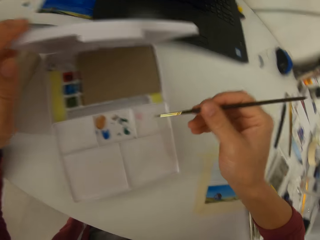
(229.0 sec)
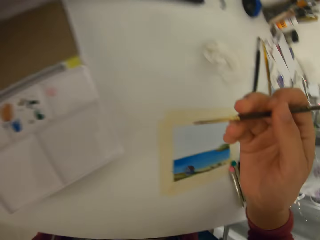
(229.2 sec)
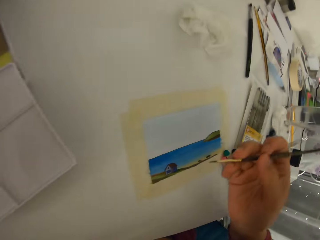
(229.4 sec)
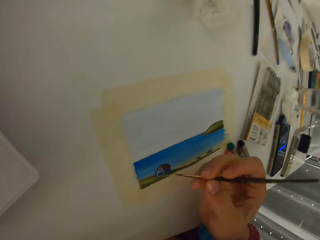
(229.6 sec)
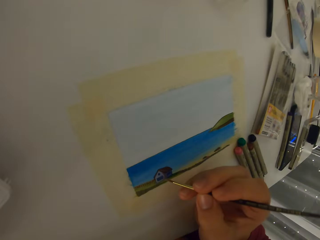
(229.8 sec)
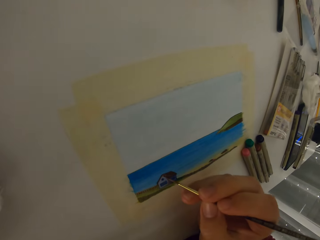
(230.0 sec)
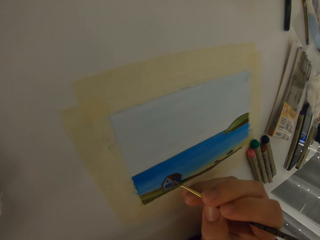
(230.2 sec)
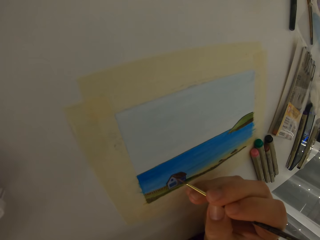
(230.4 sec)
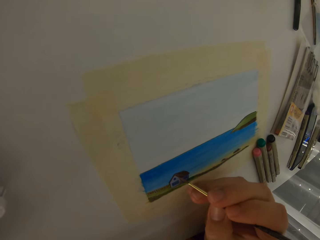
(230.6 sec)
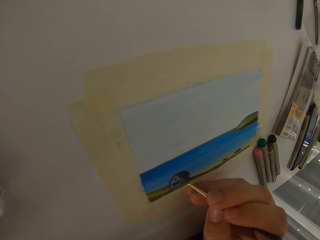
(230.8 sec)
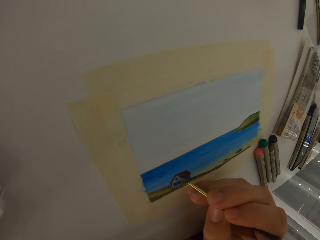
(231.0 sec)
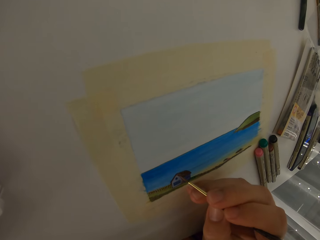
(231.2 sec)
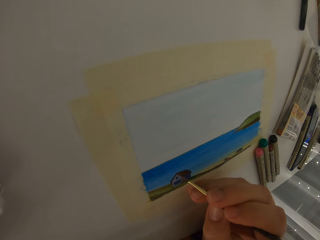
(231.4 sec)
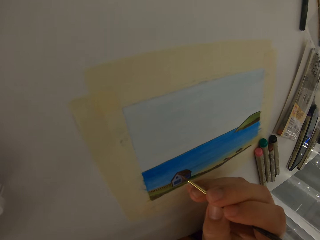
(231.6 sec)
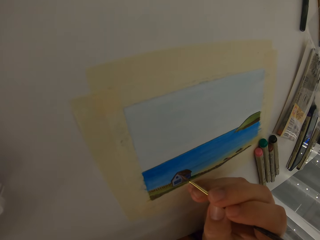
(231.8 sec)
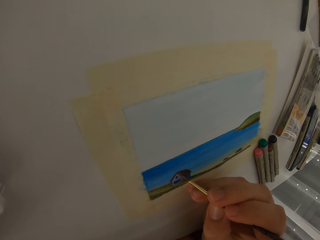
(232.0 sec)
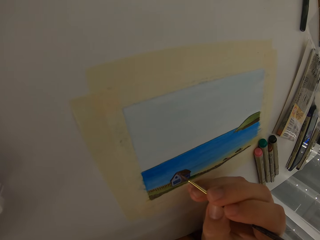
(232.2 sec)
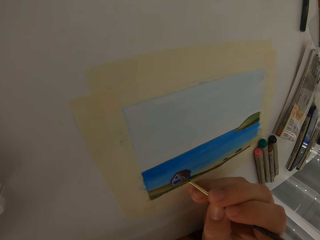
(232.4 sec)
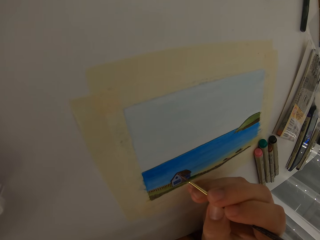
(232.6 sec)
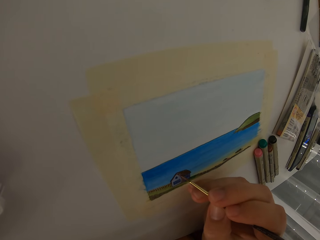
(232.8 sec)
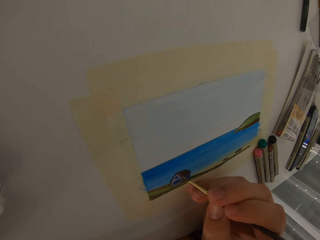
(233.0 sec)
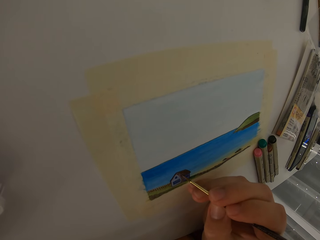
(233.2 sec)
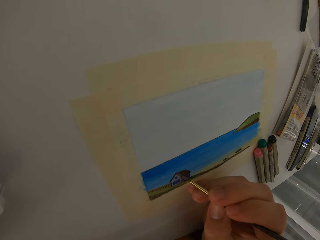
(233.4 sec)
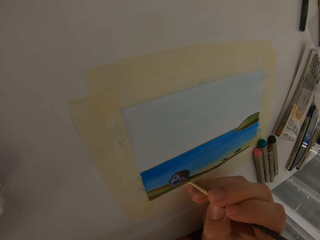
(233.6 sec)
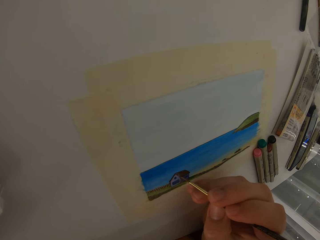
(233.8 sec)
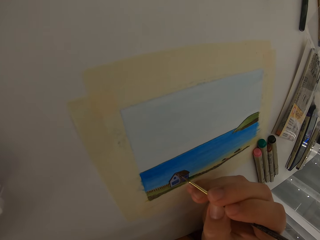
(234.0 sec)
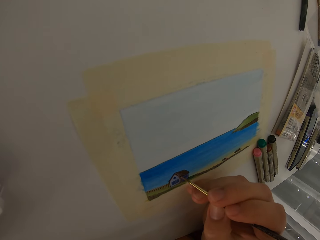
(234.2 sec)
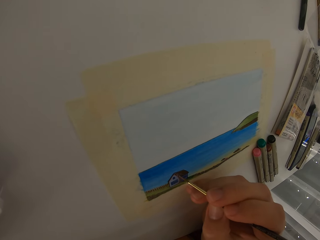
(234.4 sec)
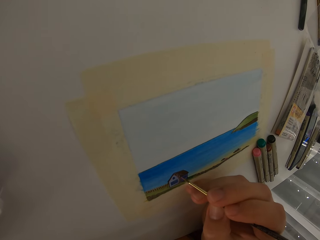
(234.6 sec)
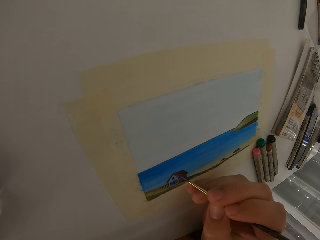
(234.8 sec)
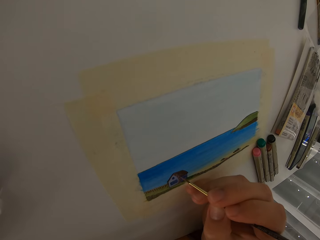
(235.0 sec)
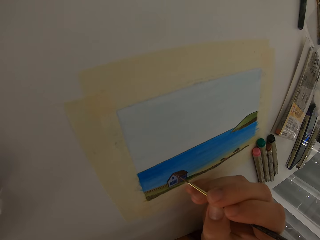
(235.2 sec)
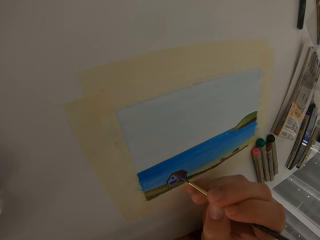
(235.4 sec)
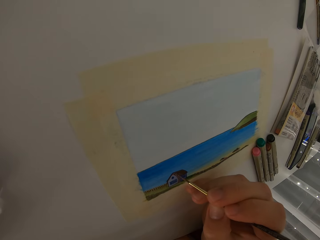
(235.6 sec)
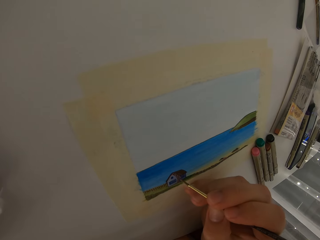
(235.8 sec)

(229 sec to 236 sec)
The camera wearer adds details to the picture using a color brush.

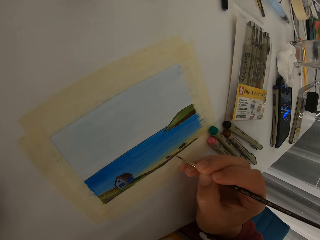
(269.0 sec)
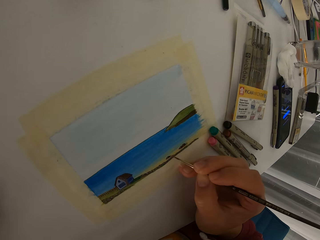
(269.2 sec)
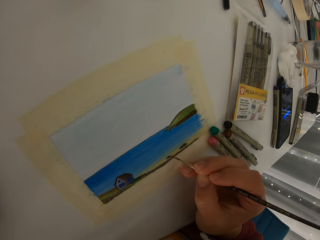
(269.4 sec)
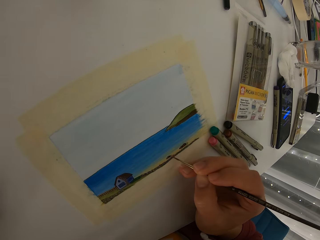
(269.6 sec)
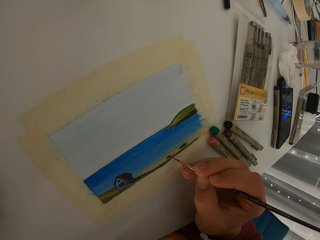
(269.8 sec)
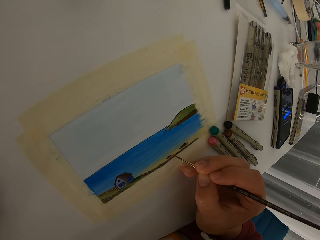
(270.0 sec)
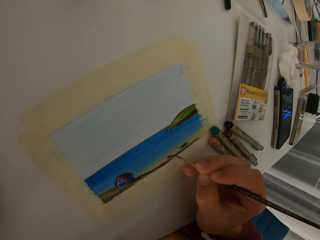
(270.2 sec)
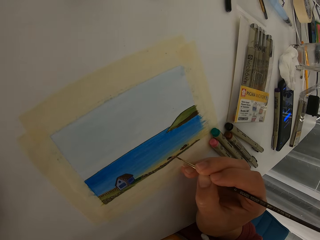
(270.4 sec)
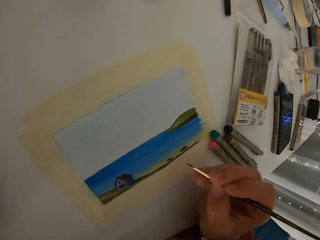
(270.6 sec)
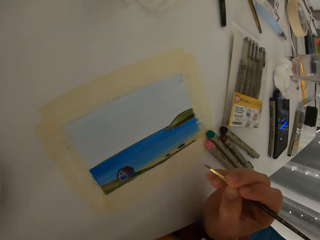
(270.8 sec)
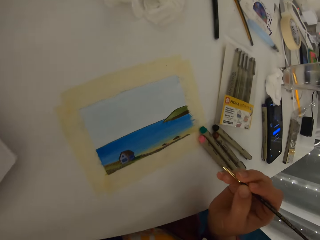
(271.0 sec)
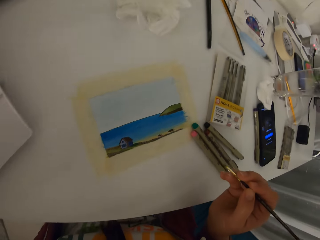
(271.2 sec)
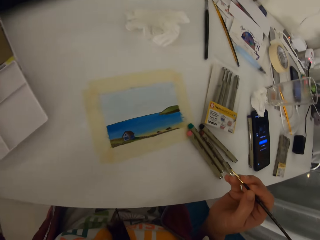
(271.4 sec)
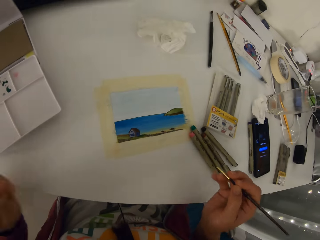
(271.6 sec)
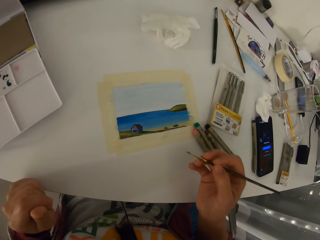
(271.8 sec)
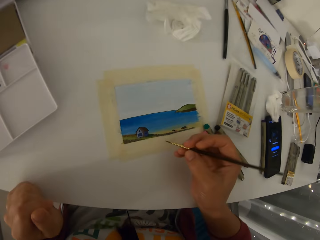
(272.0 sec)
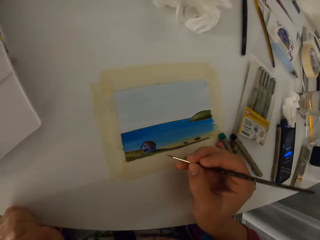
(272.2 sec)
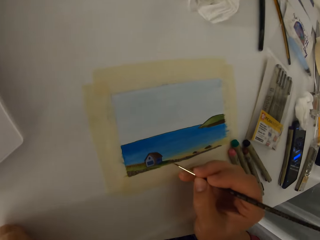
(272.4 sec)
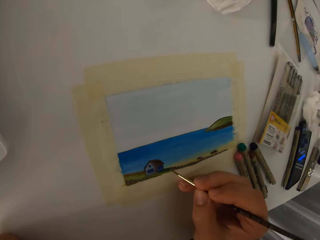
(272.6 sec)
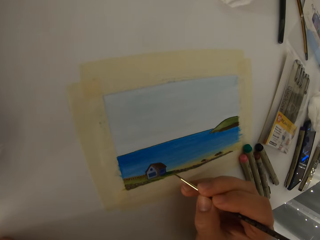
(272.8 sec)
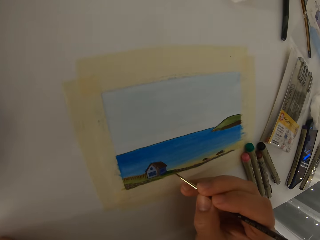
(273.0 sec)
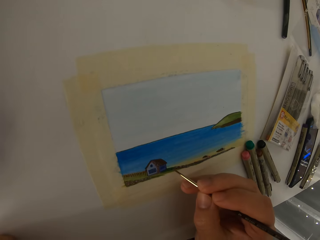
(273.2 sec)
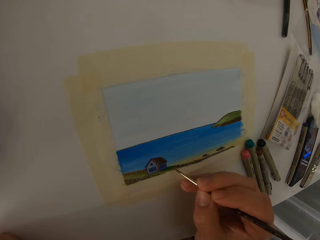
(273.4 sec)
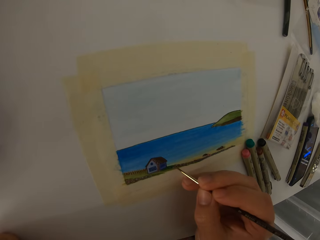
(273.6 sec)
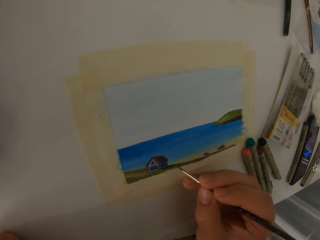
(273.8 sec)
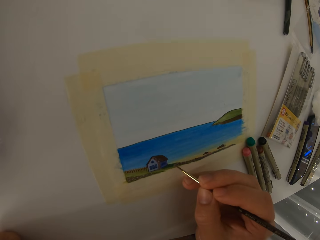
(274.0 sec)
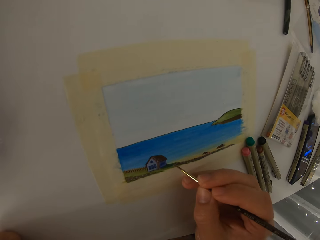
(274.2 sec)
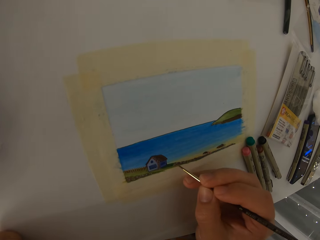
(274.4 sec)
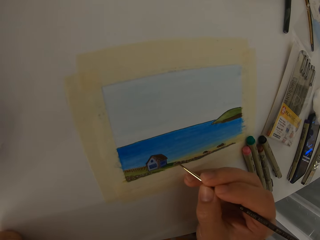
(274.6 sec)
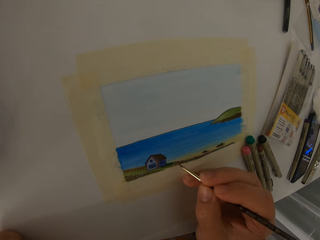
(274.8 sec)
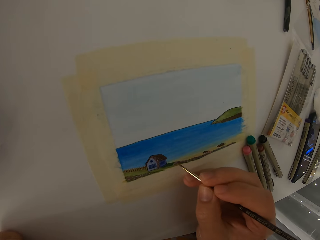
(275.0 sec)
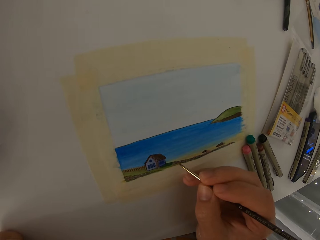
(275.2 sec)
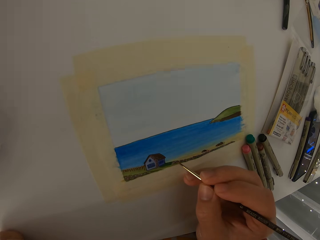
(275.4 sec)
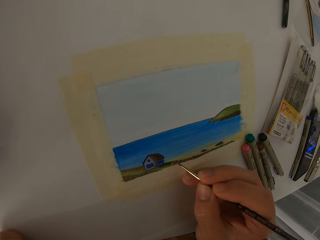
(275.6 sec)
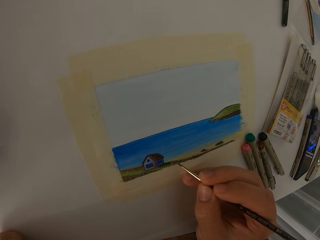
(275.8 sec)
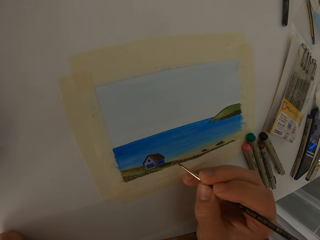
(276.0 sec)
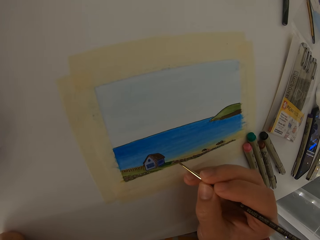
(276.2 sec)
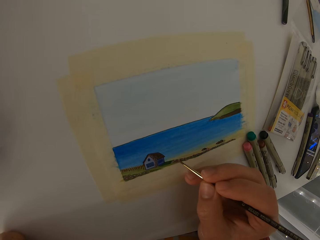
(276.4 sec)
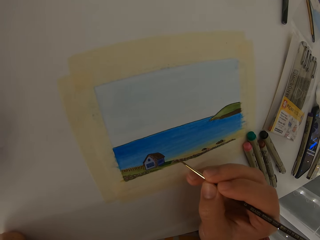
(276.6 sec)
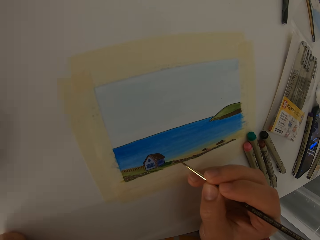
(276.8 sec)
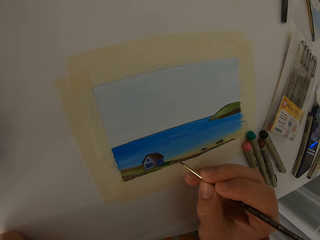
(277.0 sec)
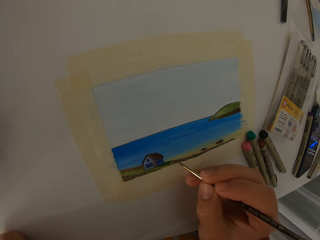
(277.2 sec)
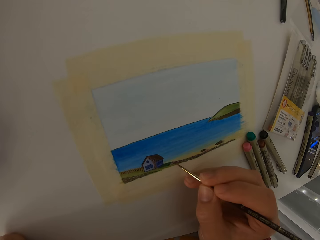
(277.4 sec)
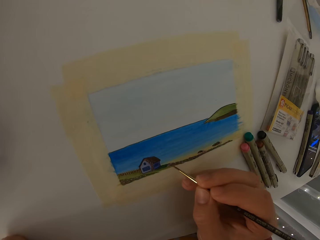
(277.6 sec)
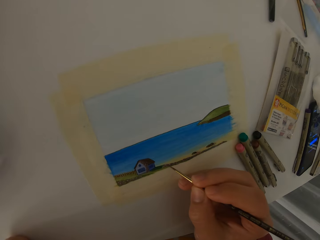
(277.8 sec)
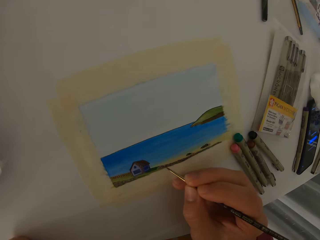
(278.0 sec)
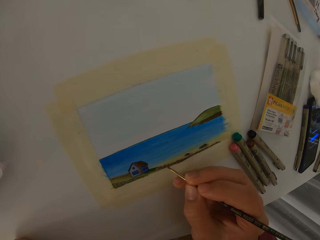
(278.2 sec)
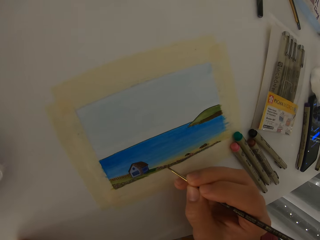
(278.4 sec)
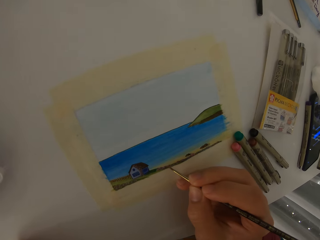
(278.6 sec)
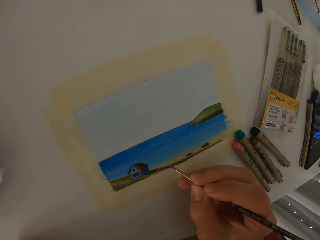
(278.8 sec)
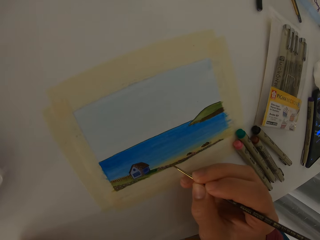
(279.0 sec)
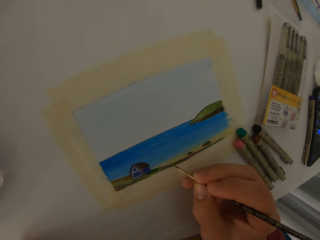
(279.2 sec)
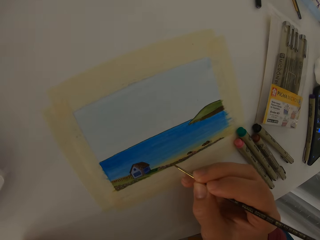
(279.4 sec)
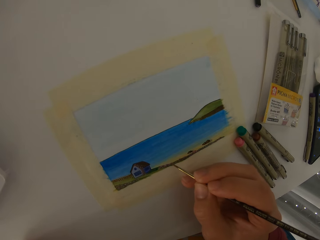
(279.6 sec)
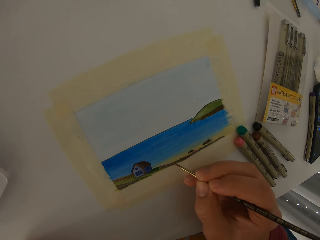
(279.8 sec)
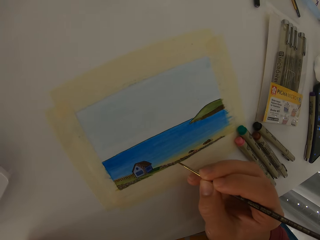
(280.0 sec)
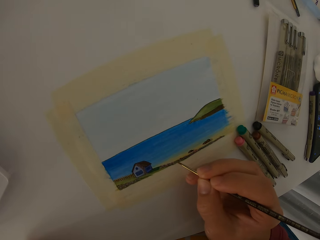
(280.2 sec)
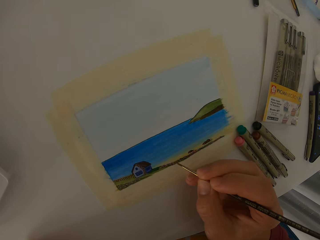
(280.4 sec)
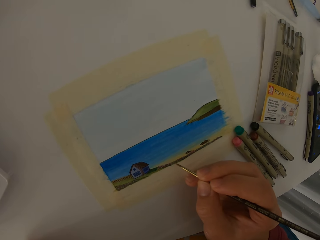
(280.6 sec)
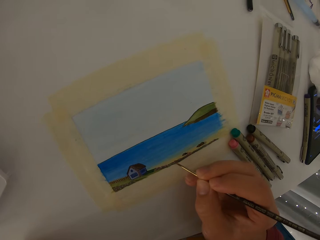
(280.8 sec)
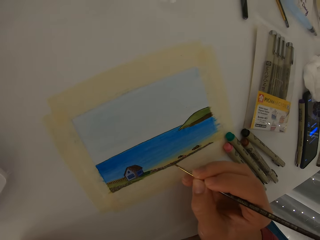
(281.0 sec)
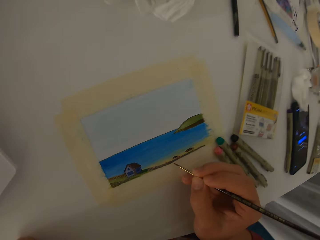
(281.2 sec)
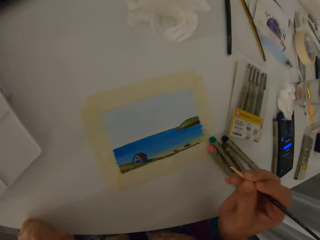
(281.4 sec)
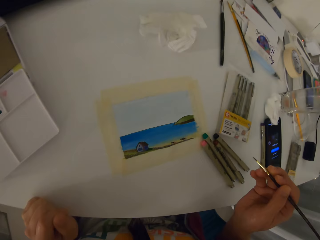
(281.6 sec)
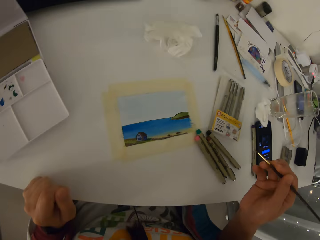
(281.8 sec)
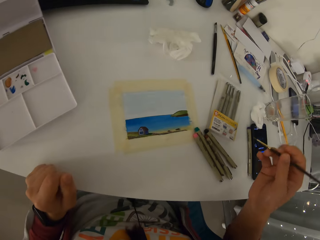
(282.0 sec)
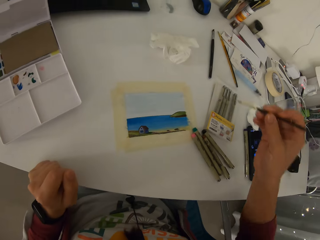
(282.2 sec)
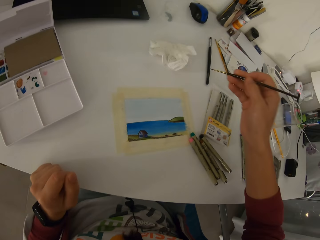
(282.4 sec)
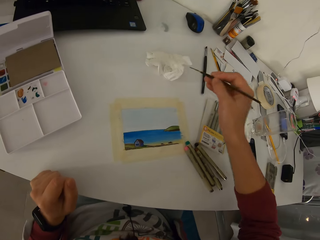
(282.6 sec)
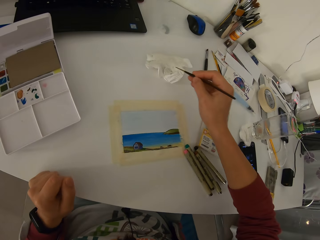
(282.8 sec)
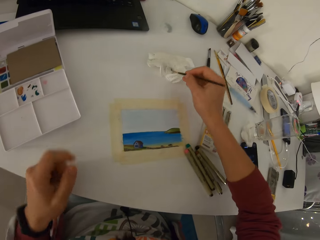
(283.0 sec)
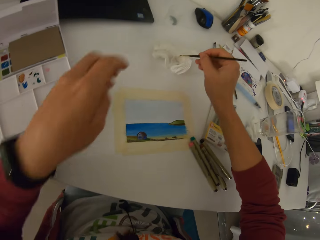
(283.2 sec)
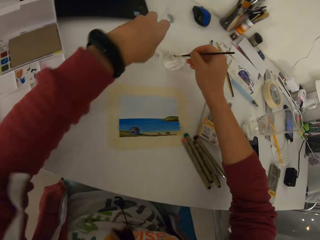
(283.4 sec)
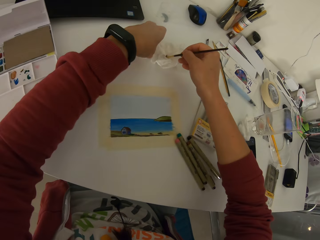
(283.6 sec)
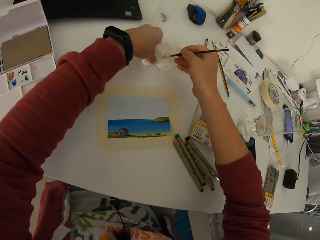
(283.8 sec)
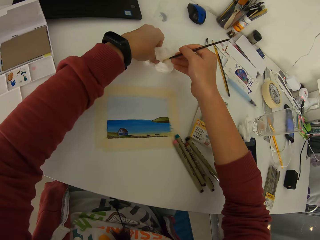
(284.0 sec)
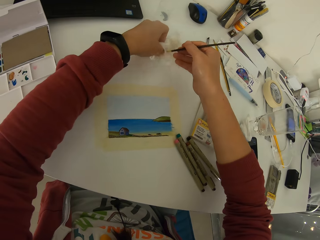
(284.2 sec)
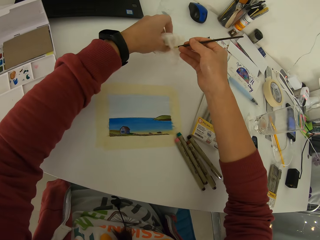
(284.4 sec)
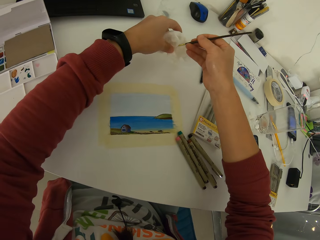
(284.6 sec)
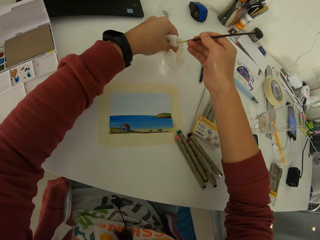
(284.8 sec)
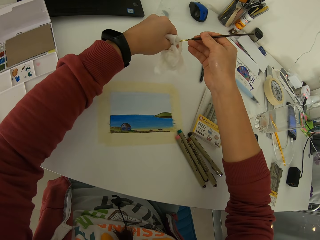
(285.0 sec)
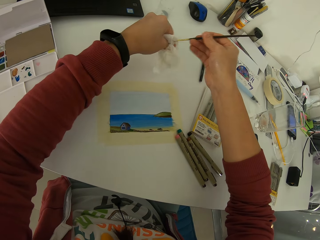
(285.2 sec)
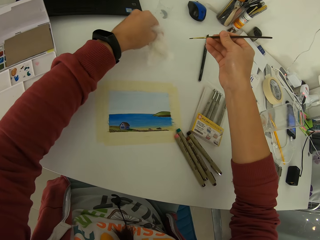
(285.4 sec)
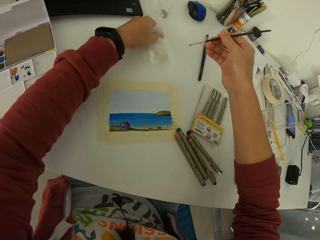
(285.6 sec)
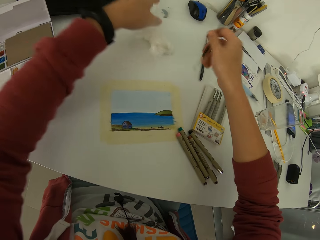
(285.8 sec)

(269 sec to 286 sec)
The camera wearer stops to paint. They paint the picture with the paint brush. They stop to paint. They clean the color brush using a paper napkin.
